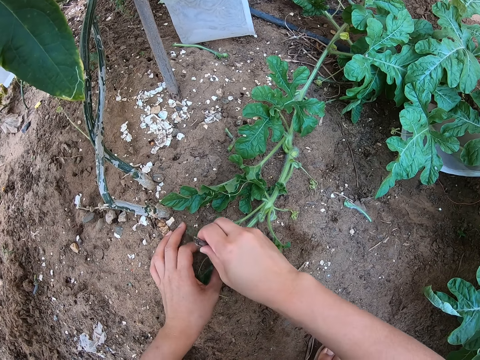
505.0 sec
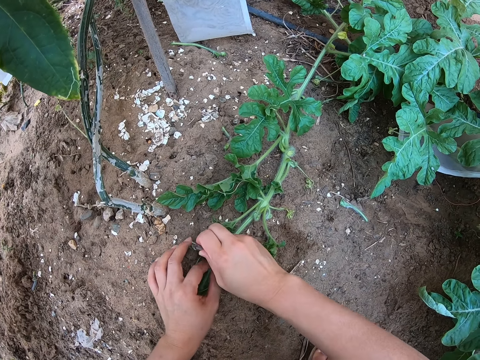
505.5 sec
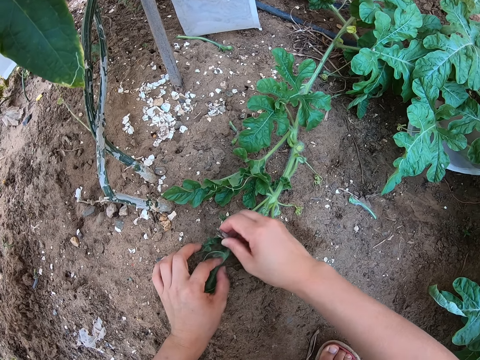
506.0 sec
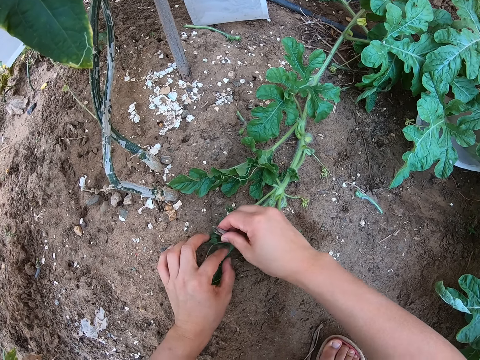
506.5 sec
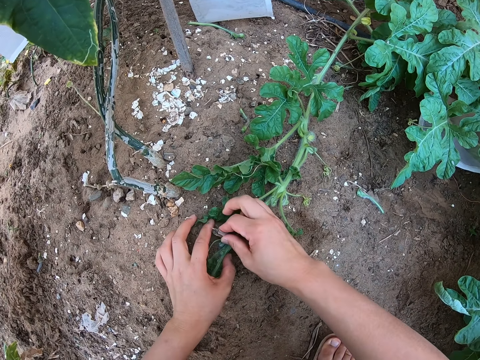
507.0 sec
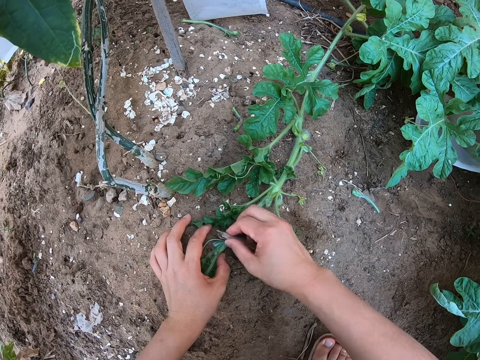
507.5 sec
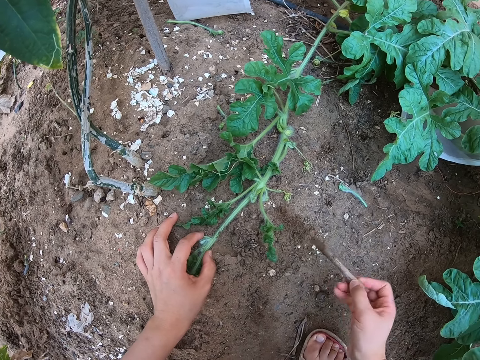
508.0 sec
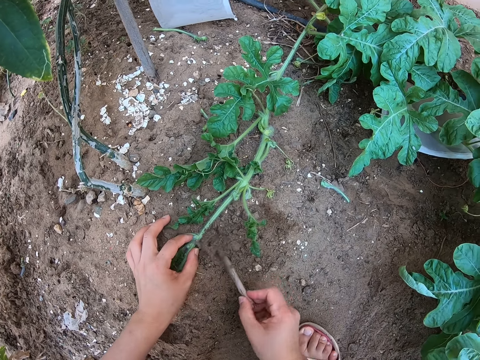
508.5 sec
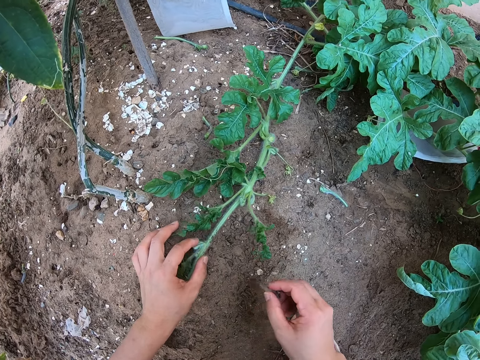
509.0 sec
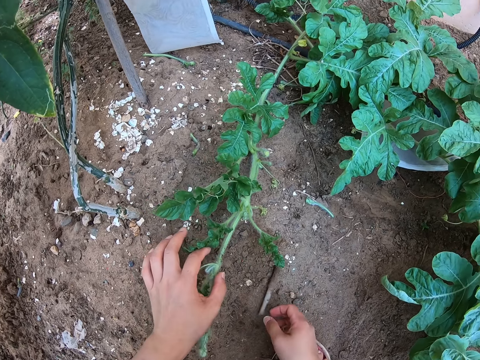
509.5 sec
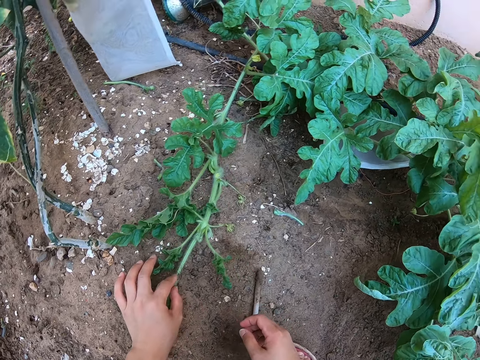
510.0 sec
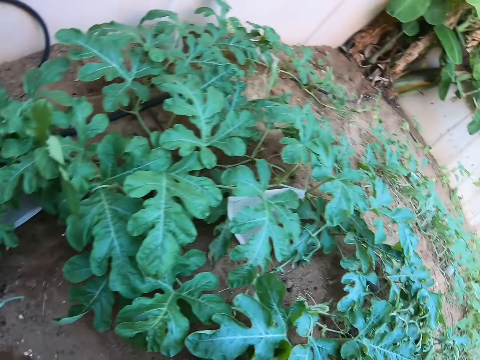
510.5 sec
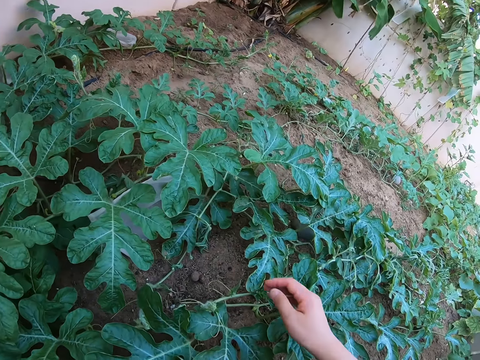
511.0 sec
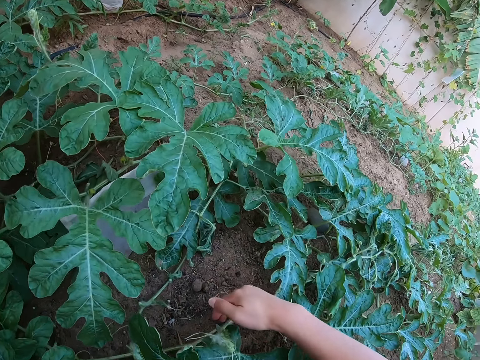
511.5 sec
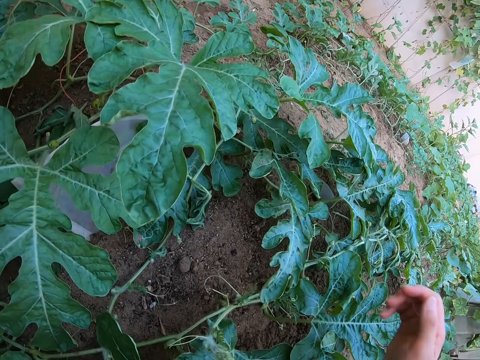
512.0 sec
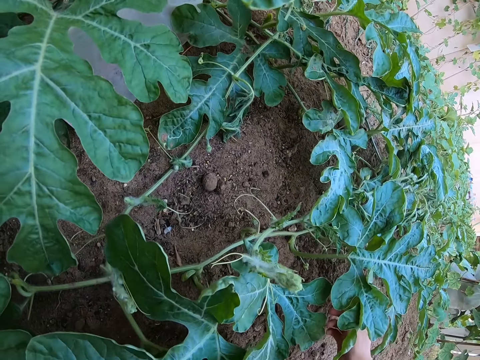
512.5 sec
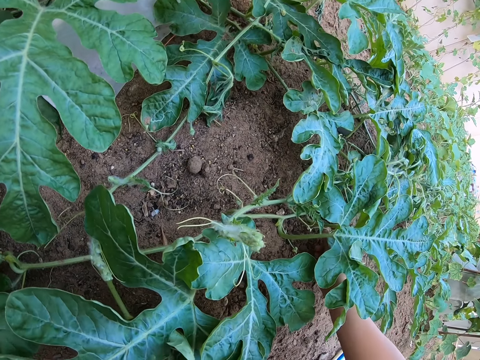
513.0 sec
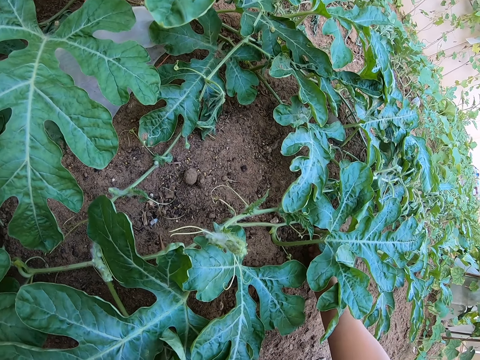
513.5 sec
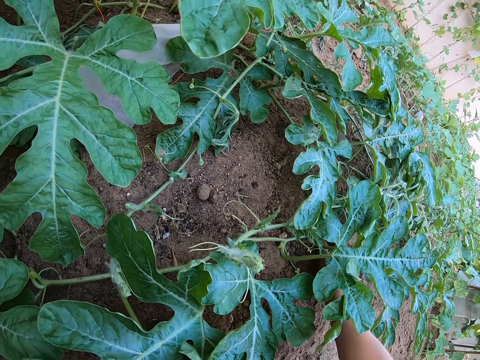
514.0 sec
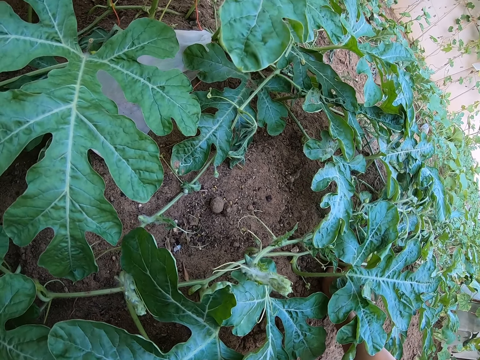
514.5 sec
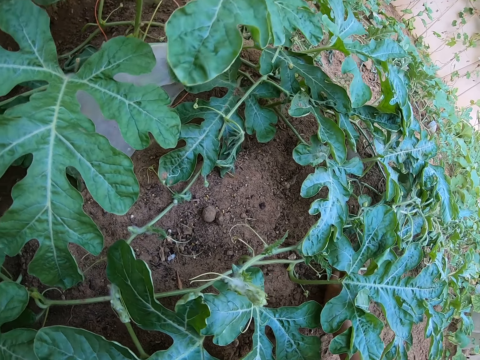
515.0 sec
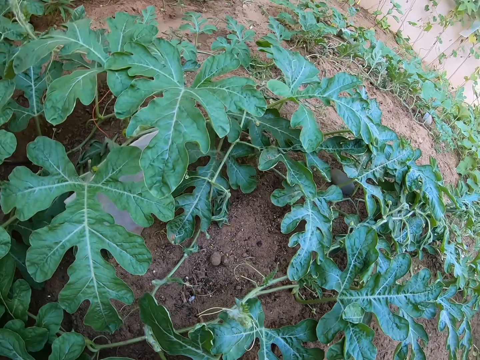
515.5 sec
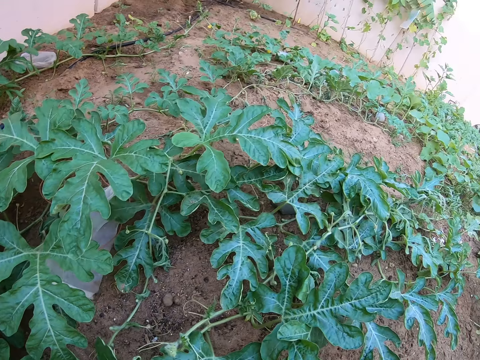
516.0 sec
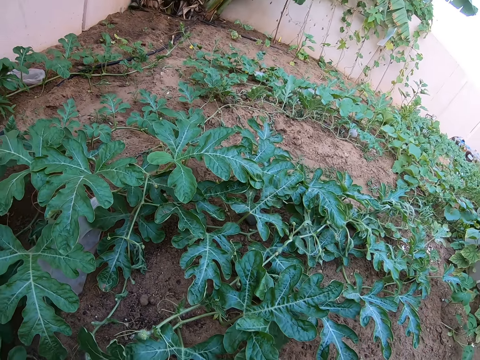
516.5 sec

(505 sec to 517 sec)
The camera wearer digs a stick into the ground. They drop the stick on the ground. They stare around the garden. They pick up a stone from the ground.

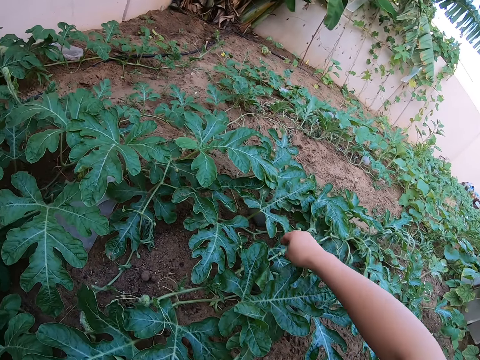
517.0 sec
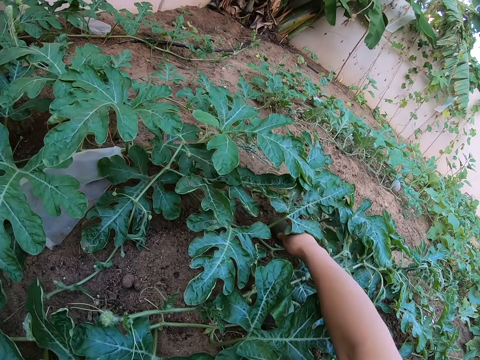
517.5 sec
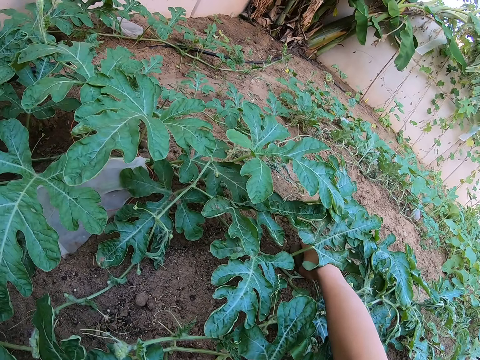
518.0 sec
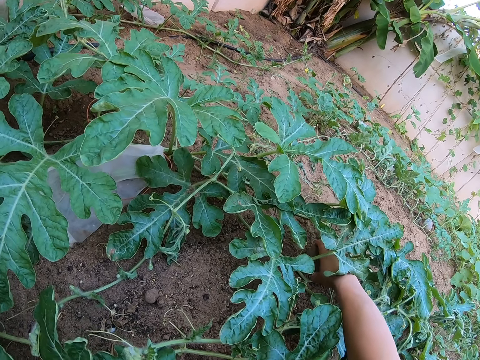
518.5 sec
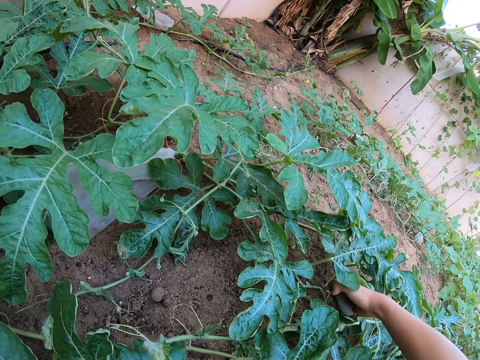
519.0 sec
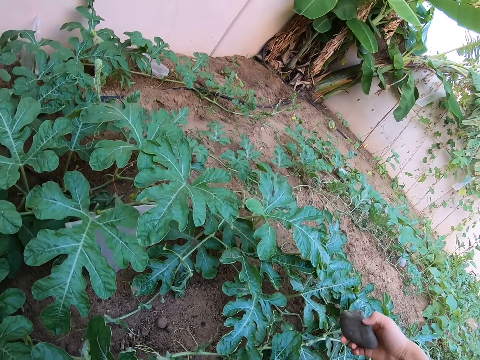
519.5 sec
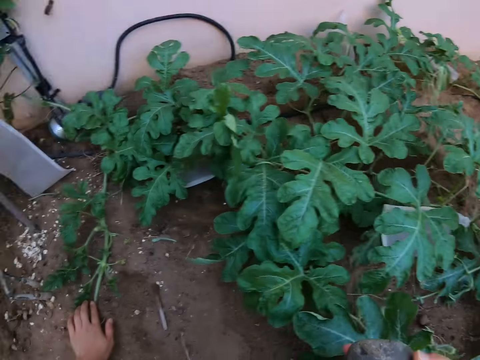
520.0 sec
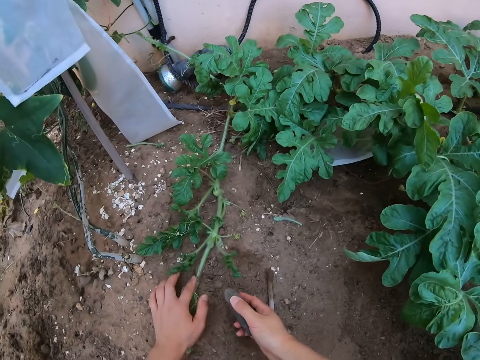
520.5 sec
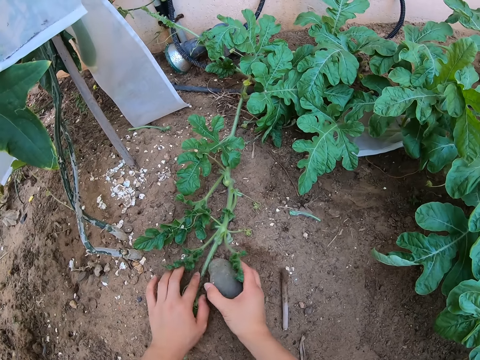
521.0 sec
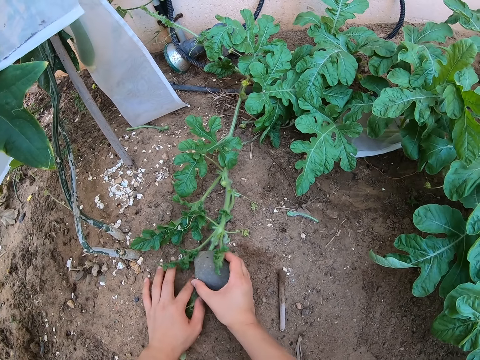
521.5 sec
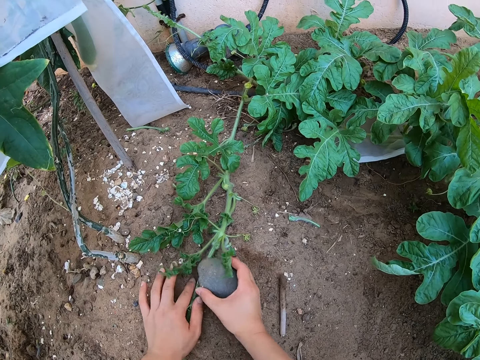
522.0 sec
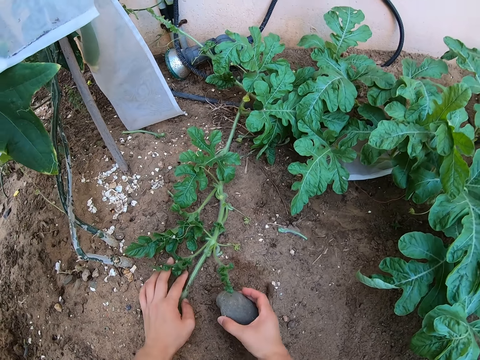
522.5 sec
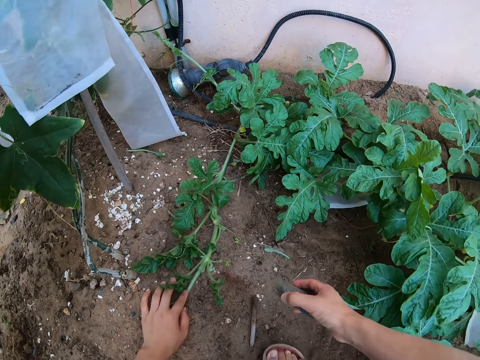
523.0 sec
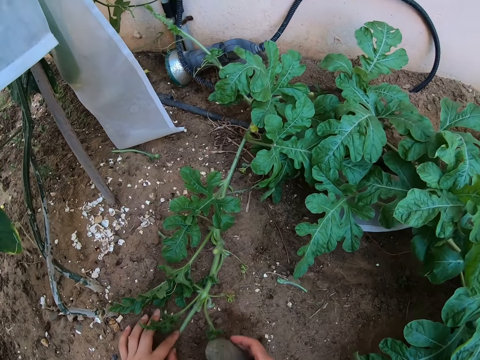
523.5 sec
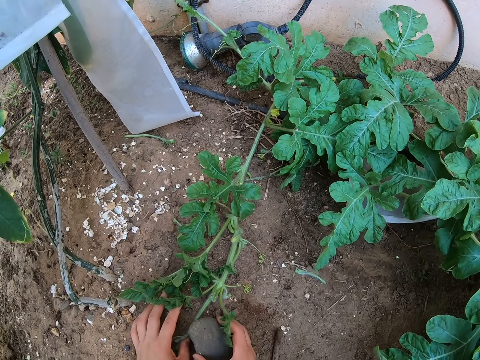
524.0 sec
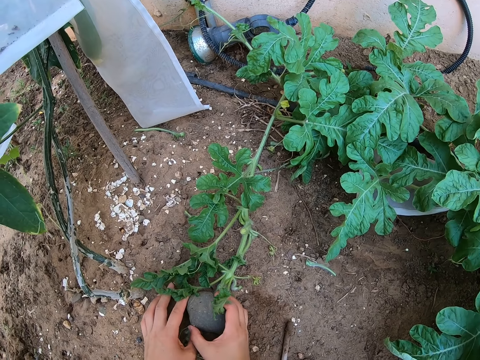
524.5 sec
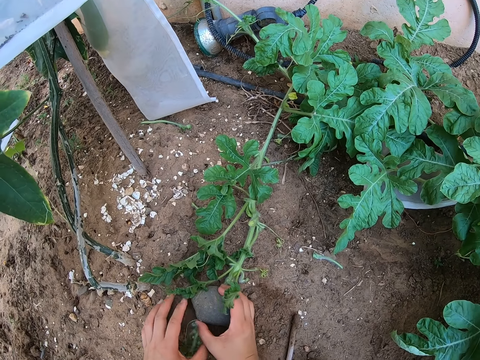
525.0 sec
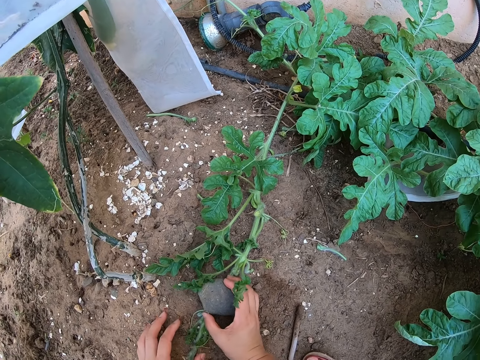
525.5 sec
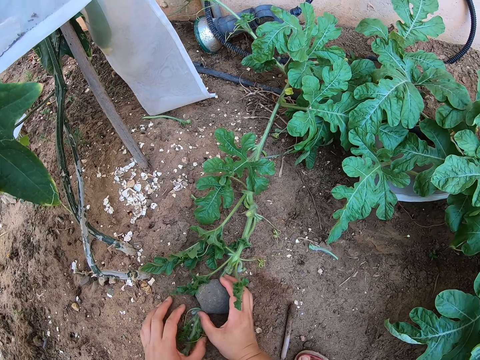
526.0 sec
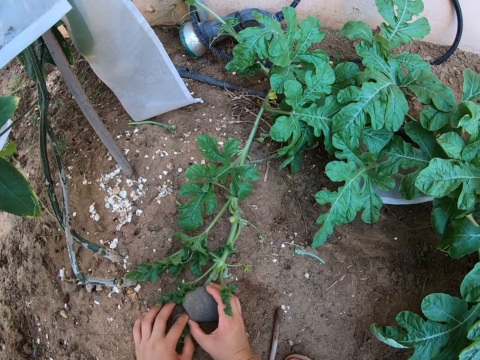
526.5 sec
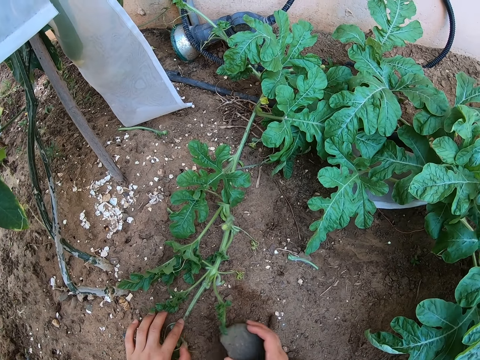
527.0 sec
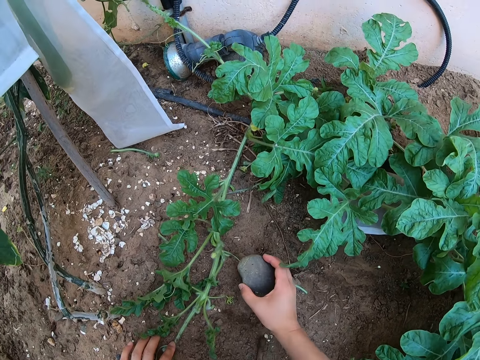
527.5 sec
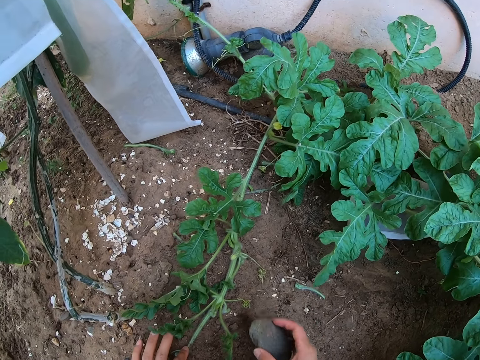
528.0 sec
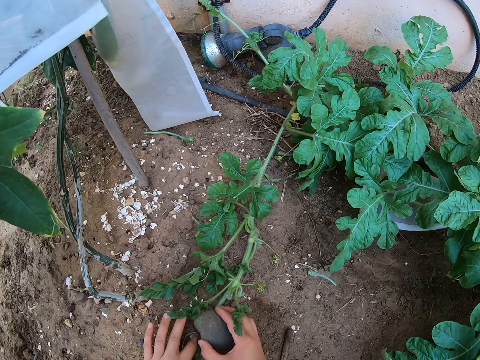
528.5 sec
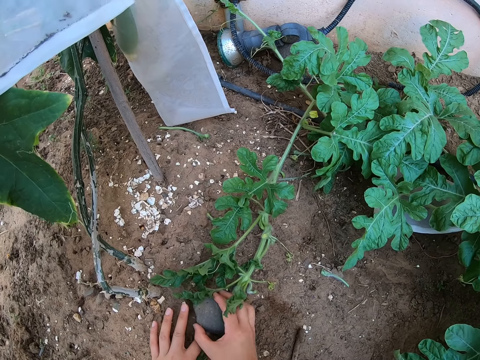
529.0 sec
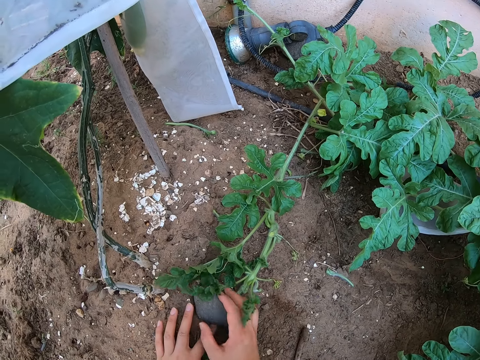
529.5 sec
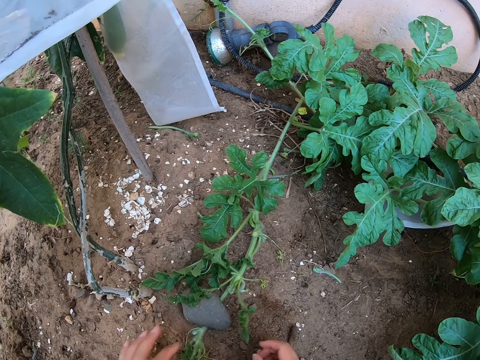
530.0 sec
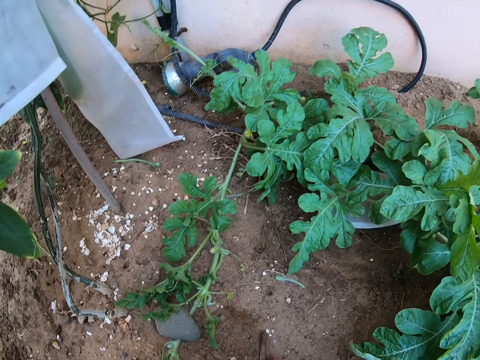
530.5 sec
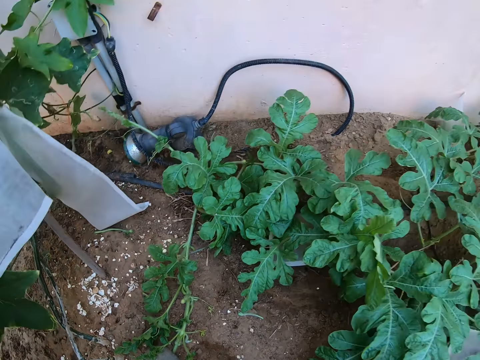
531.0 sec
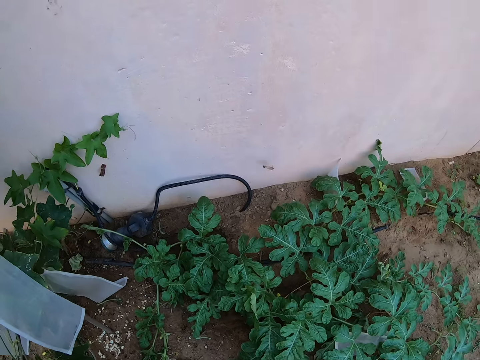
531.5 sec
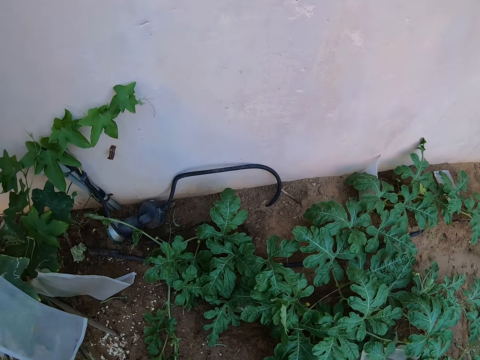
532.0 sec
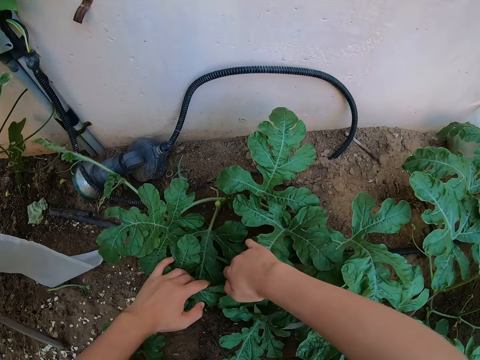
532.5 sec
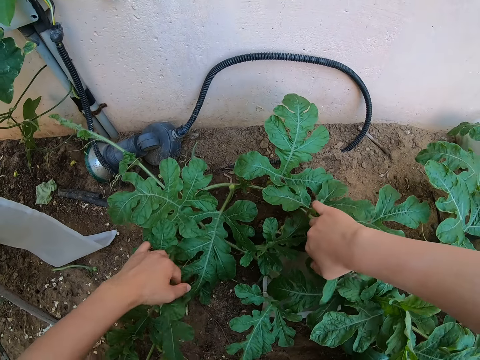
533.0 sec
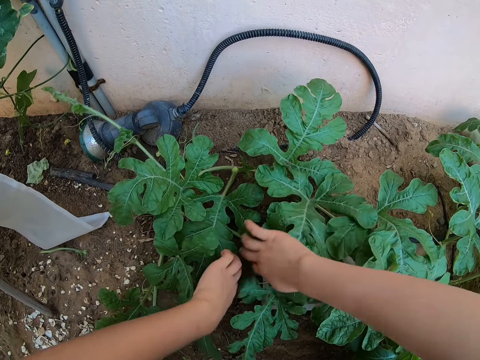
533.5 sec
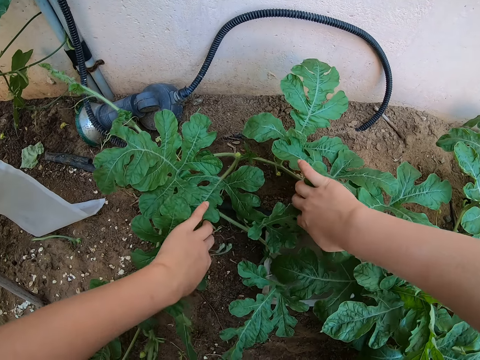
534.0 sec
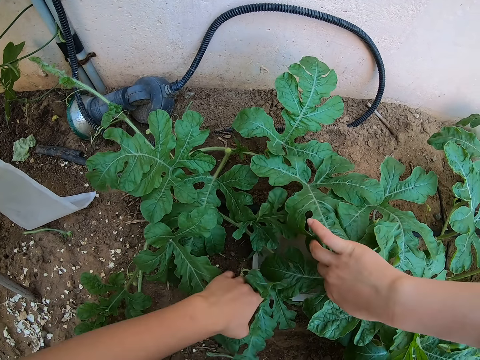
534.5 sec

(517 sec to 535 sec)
The camera wearer lifts the stone from the ground. They place the stone on a watermelon stem. They lift the stone from the watermelon stem. They place the stone on the watermelon stem. They lift the stone from the watermelon stem. They place the stone on the watermelon stem. They throw the stick away. They touch the watermelon leaves. They move the plant's leaves with hands.
